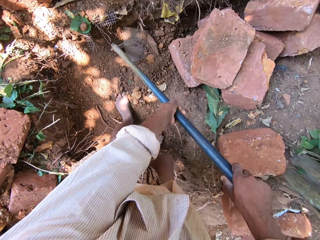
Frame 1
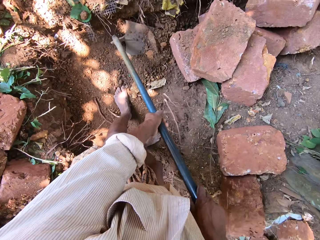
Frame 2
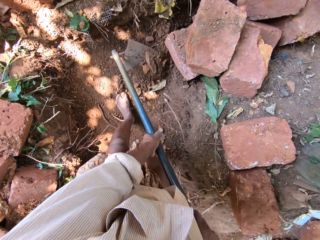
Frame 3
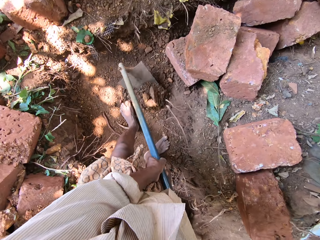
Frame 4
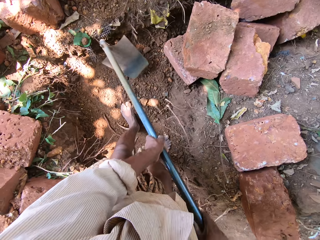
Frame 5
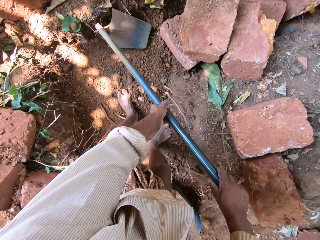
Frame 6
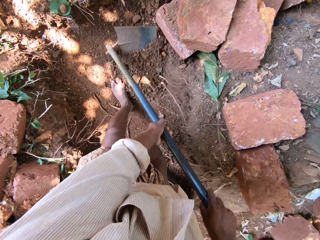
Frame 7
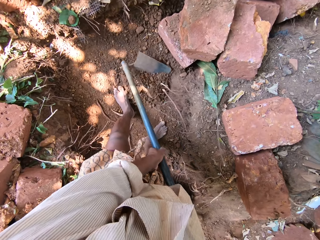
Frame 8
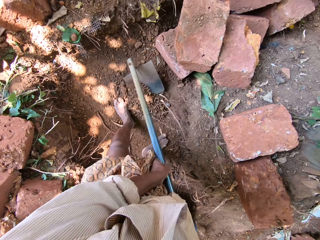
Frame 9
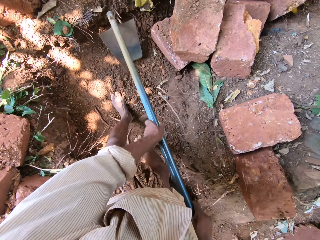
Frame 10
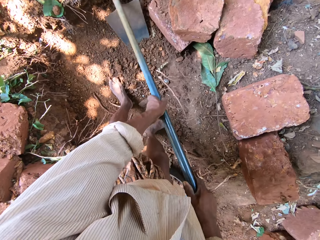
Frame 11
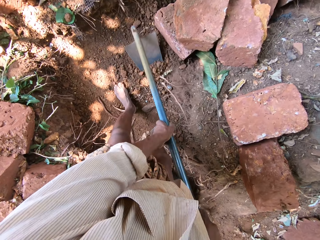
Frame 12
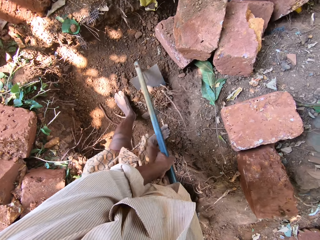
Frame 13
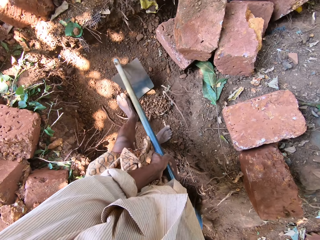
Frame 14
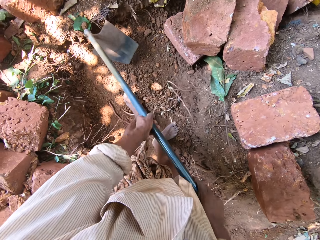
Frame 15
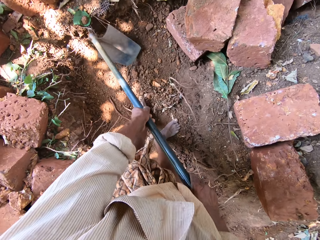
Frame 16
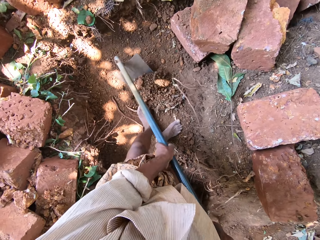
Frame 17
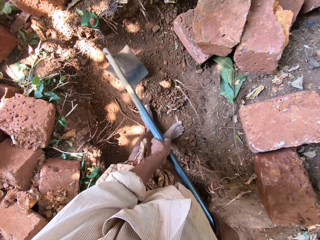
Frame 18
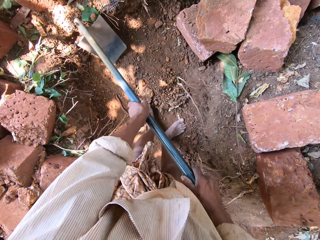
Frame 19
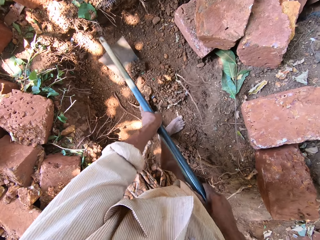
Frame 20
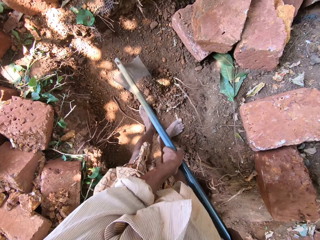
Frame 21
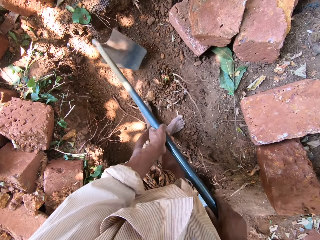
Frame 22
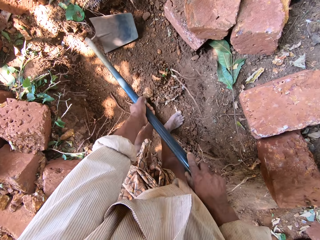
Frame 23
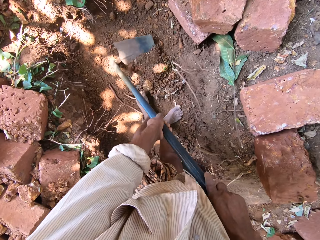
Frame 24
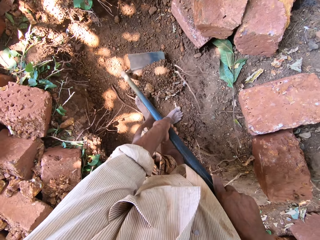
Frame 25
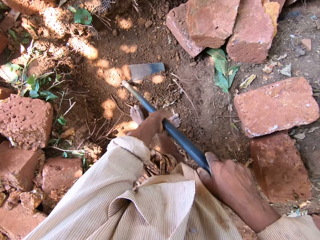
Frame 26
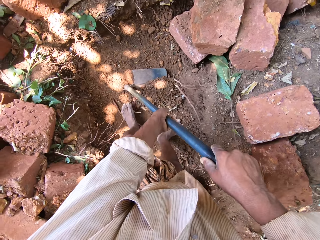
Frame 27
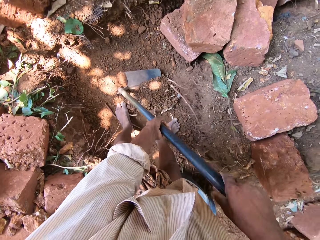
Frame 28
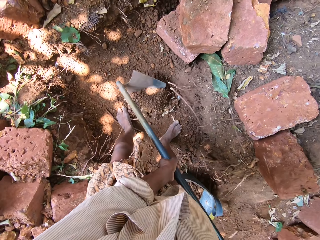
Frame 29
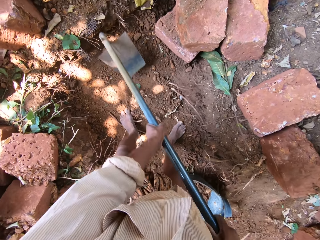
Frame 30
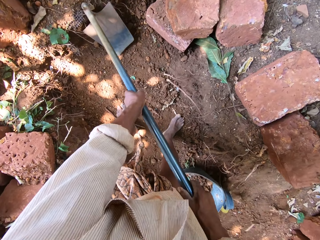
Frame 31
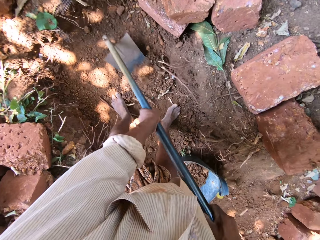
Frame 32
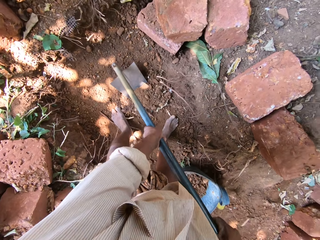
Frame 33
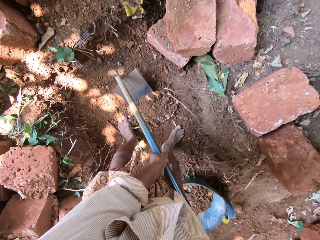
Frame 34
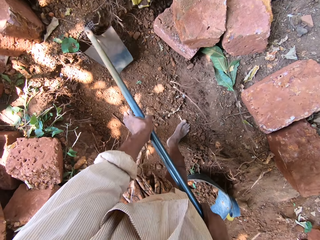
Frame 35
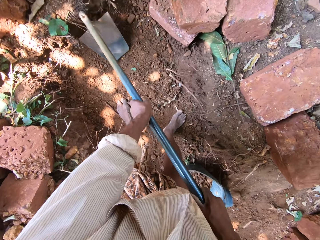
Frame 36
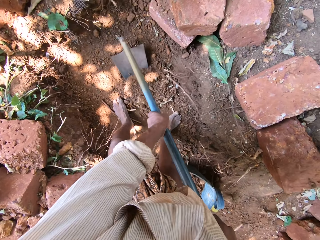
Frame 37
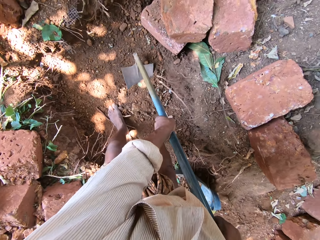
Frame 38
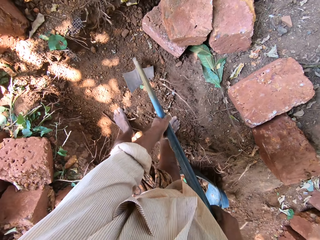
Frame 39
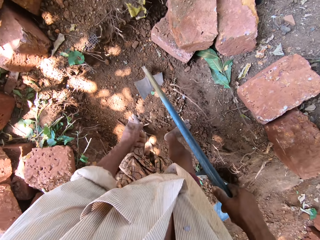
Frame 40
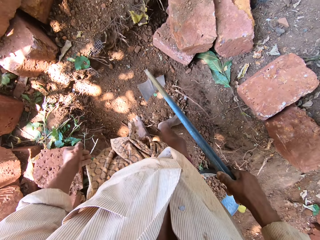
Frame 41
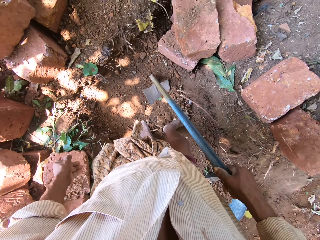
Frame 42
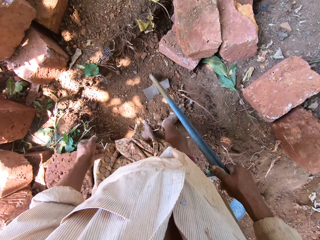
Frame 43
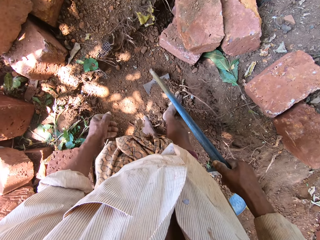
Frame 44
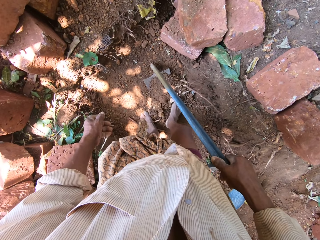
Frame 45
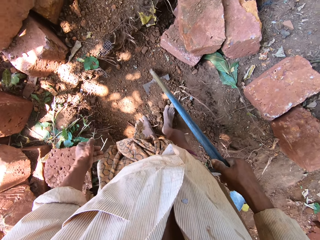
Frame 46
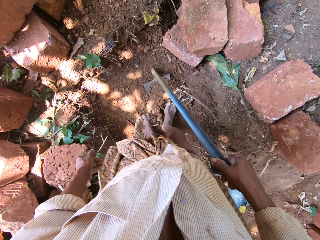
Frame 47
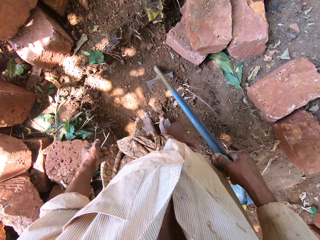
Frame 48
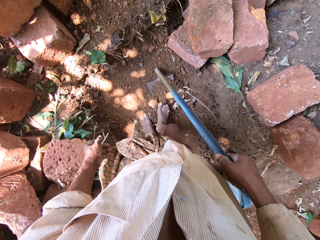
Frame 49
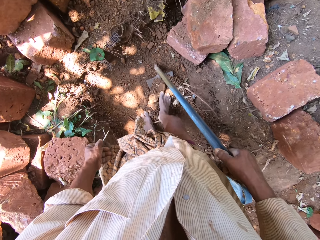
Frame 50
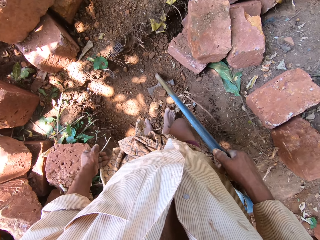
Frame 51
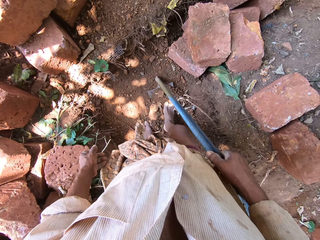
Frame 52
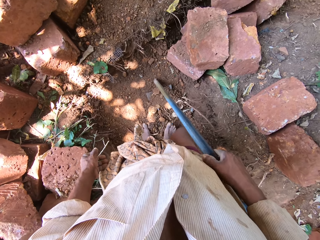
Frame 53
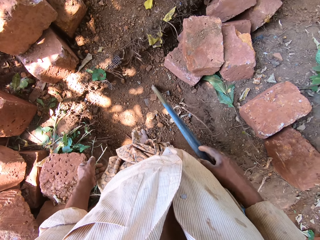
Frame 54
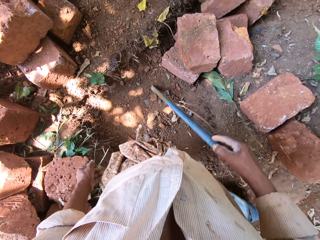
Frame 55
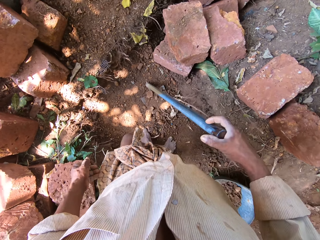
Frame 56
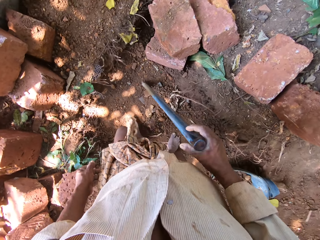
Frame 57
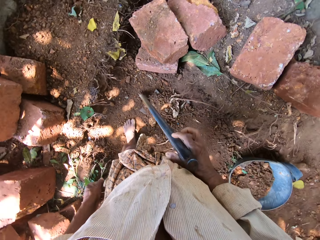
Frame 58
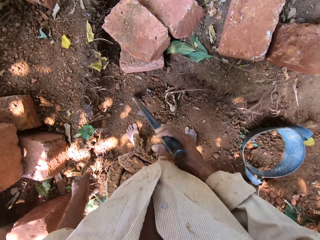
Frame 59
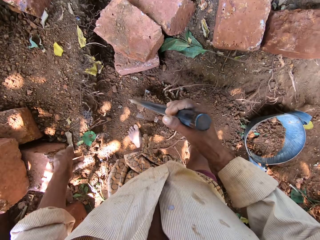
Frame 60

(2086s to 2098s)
The camera wearer packs sand from the ground to the hoe with his right leg.

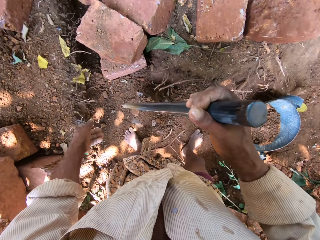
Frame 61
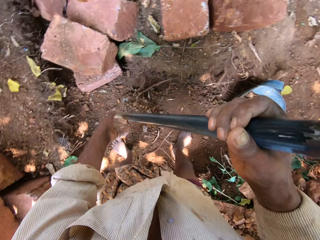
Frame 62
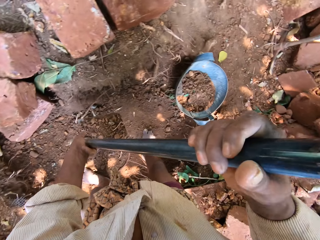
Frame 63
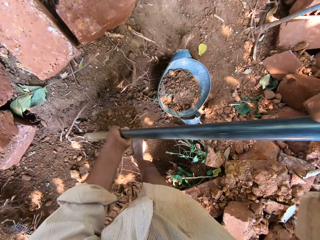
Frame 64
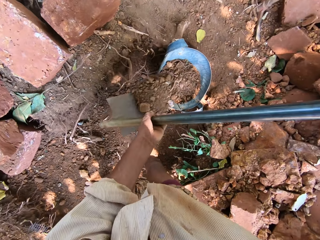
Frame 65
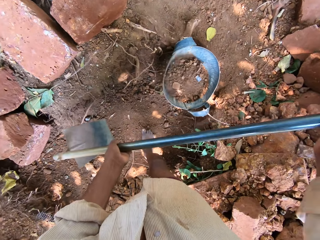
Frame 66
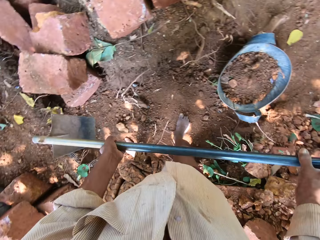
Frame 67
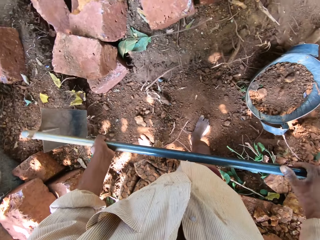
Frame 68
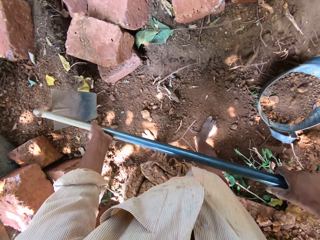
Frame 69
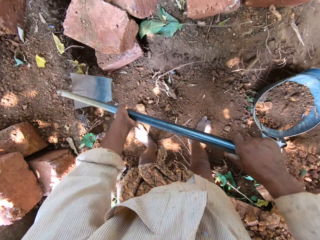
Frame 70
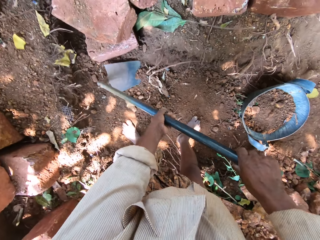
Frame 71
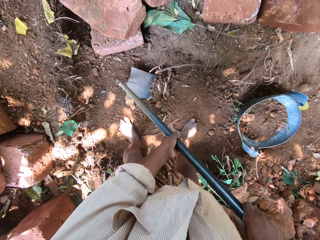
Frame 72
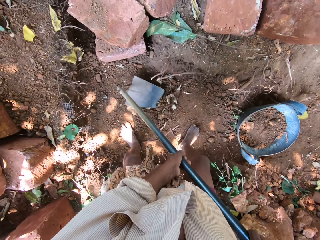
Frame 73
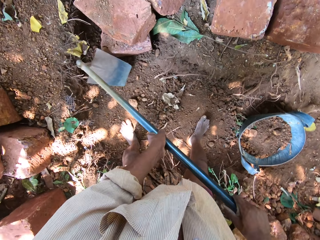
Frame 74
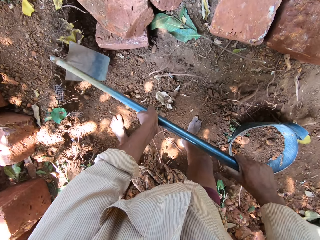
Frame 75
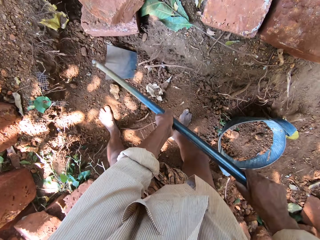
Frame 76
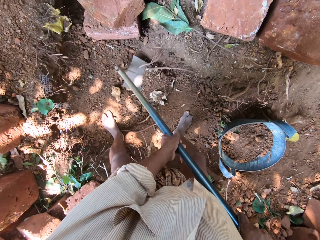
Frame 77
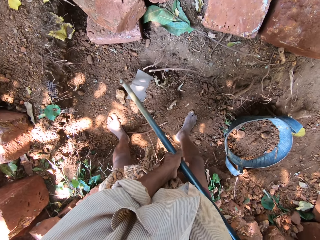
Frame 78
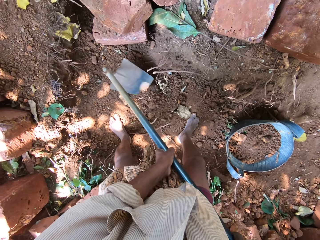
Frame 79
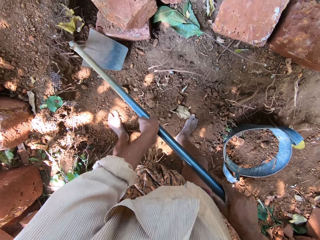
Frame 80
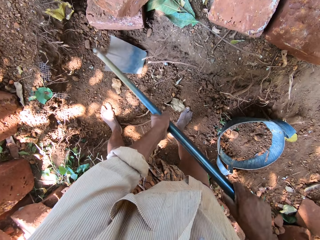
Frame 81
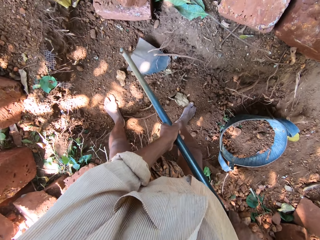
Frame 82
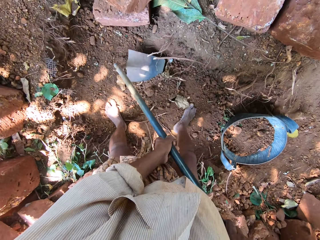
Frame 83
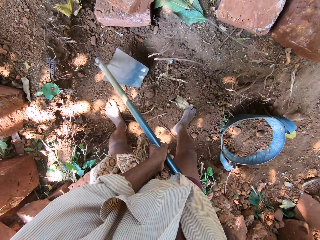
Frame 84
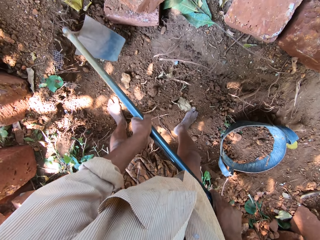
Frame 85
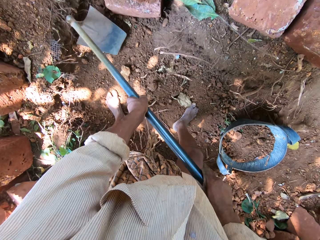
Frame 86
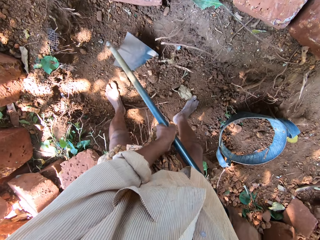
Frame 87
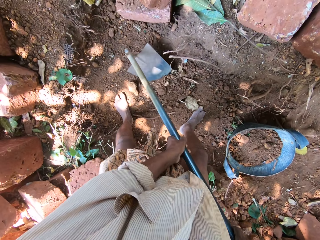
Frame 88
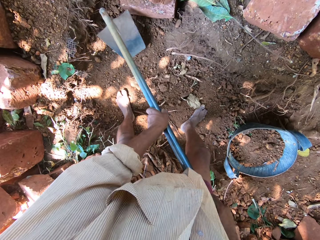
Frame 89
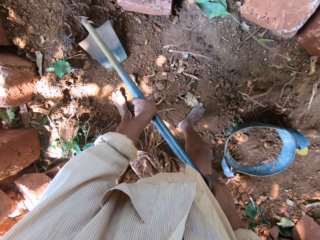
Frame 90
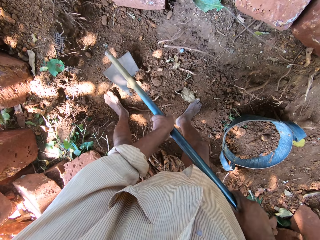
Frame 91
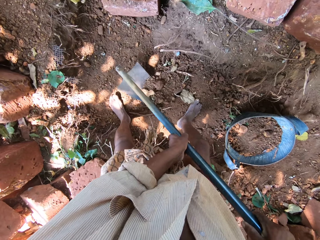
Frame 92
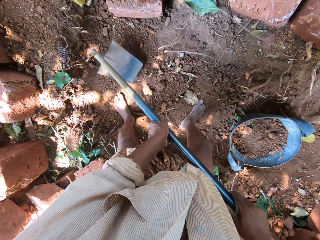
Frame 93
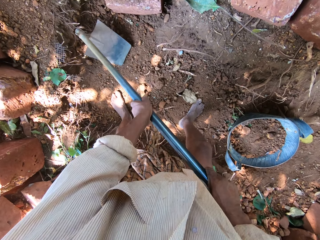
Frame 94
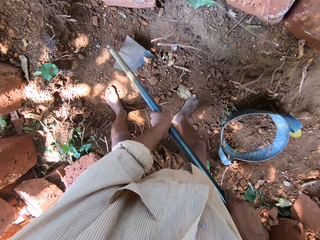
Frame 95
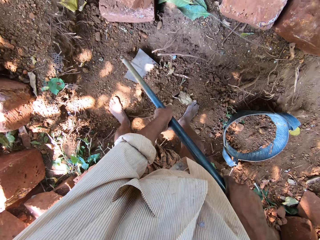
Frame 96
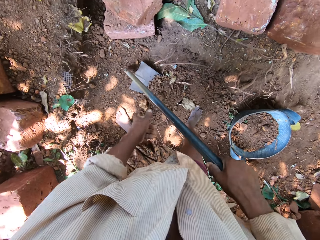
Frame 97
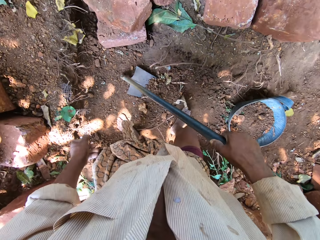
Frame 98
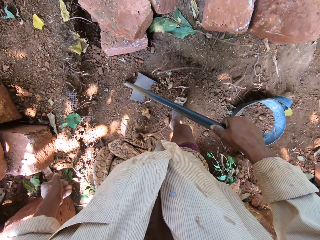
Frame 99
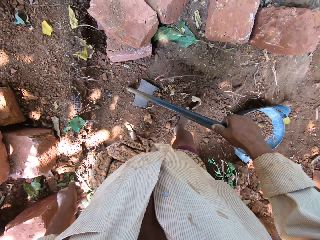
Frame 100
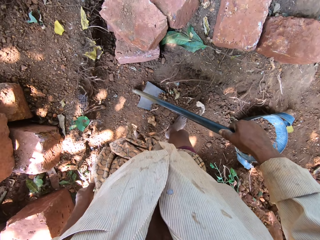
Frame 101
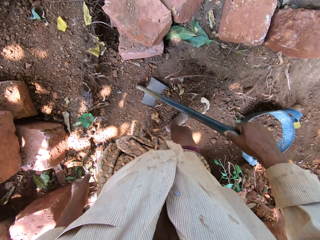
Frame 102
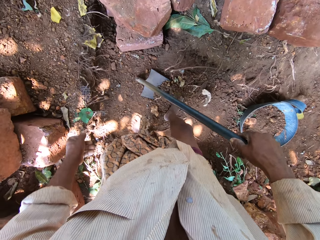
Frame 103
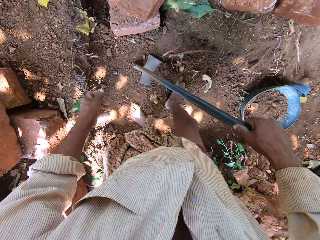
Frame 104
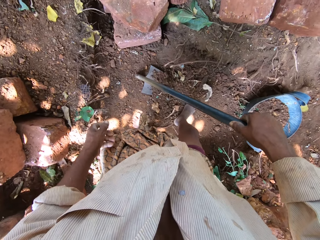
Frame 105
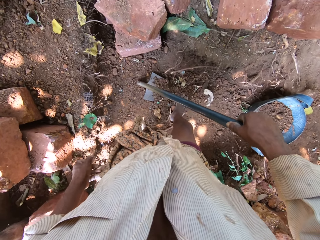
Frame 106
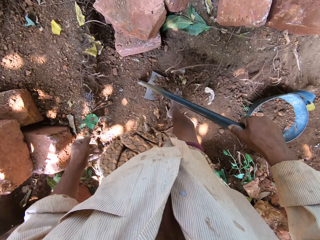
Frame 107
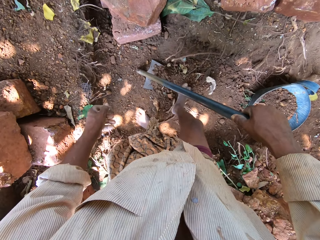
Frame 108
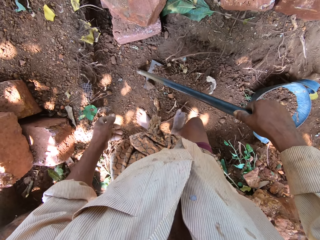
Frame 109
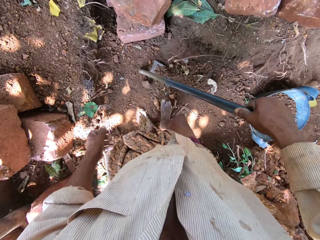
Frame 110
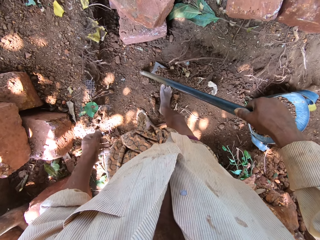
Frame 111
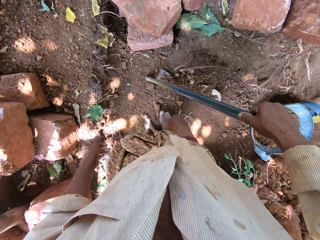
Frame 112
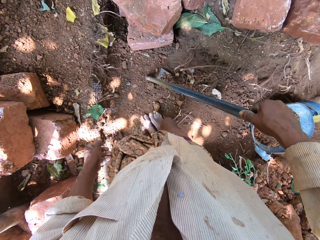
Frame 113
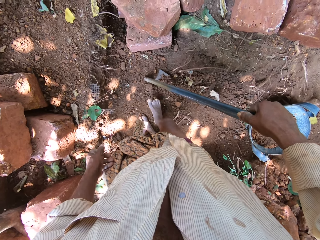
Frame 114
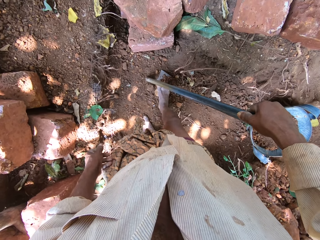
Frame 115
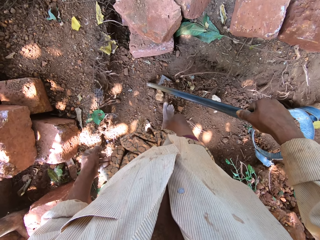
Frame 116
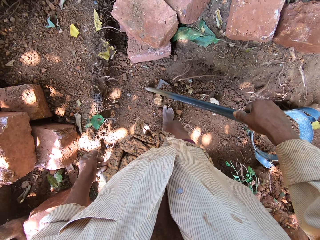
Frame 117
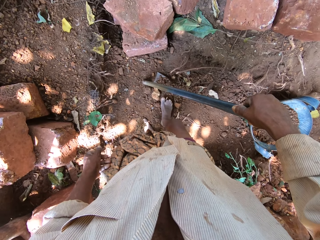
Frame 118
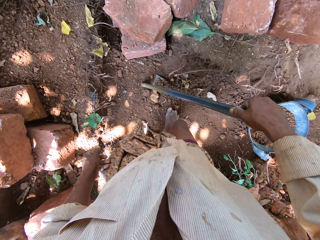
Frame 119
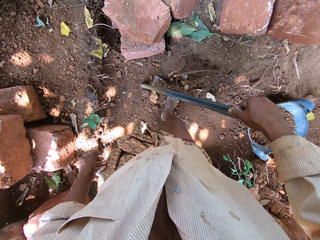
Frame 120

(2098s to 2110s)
The camera wearer pours sand from the hoe in both hands into the bag or bucket of sand on the ground. He clears sand from the ground with the hoe in both hands. He packs sand from the ground to the hoe with his right leg.
